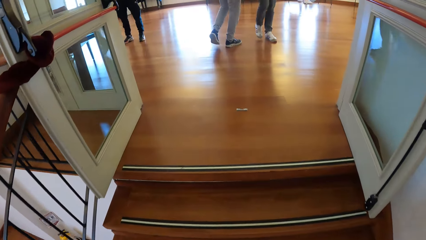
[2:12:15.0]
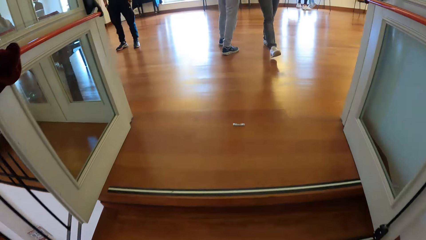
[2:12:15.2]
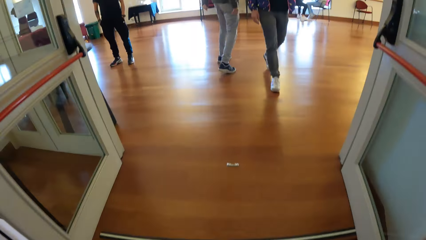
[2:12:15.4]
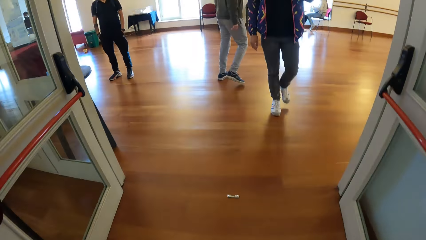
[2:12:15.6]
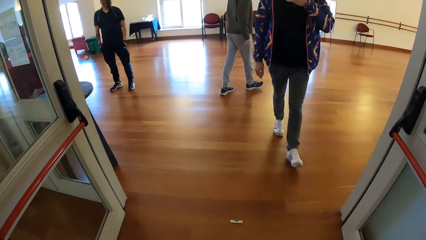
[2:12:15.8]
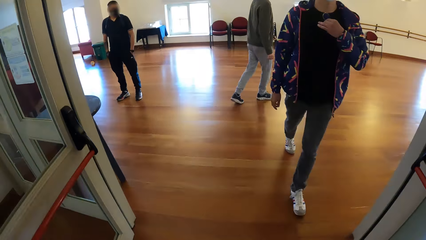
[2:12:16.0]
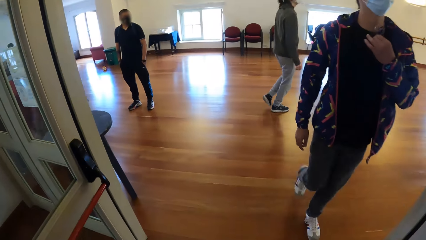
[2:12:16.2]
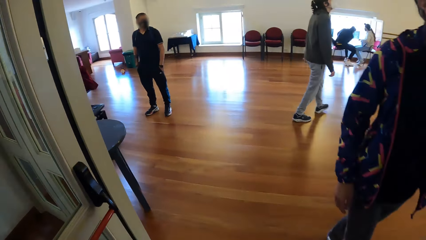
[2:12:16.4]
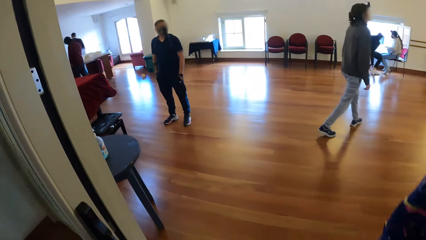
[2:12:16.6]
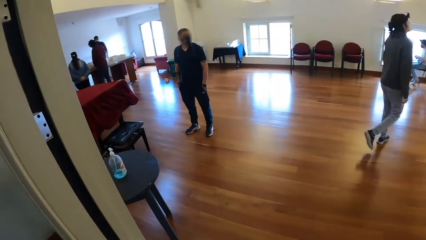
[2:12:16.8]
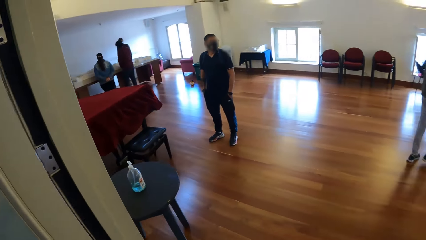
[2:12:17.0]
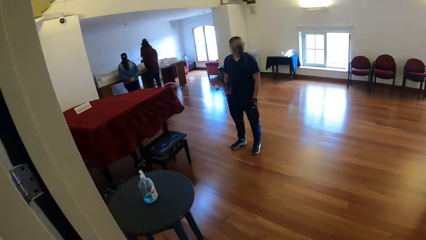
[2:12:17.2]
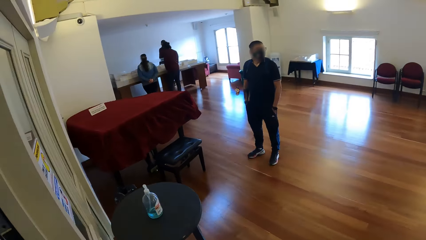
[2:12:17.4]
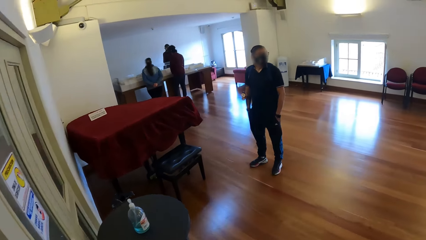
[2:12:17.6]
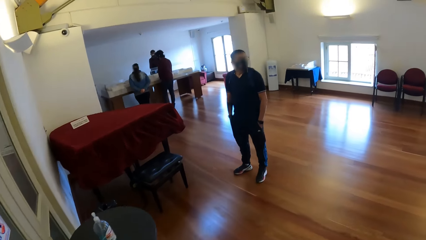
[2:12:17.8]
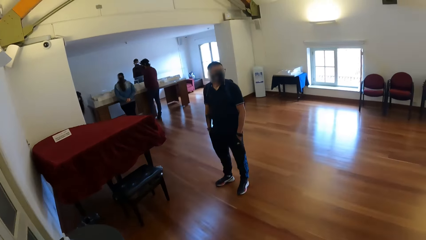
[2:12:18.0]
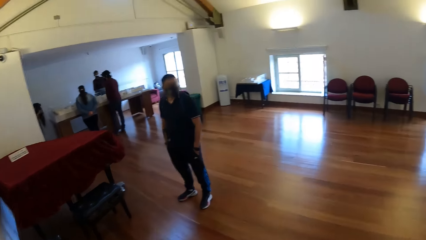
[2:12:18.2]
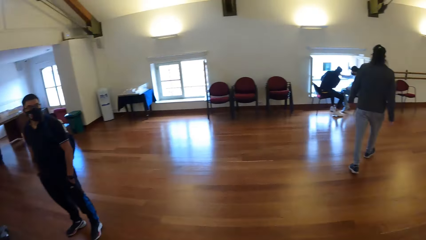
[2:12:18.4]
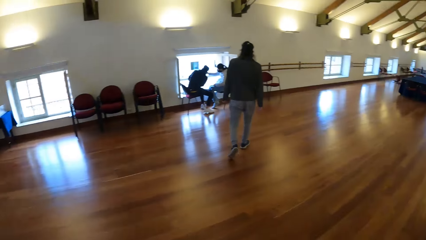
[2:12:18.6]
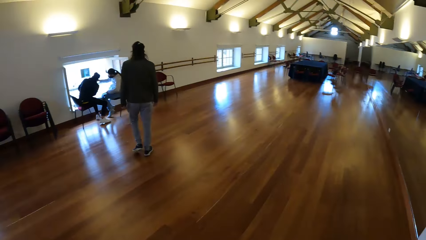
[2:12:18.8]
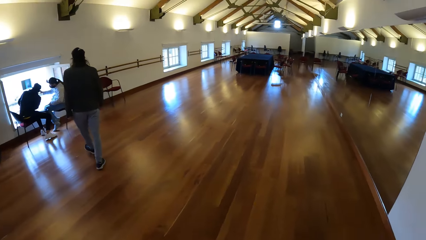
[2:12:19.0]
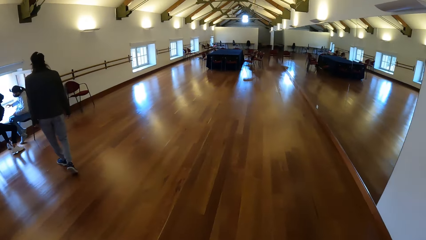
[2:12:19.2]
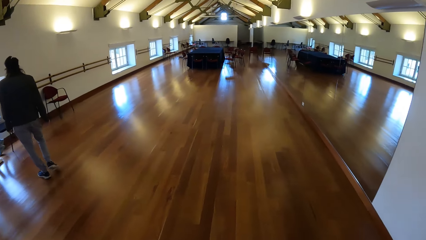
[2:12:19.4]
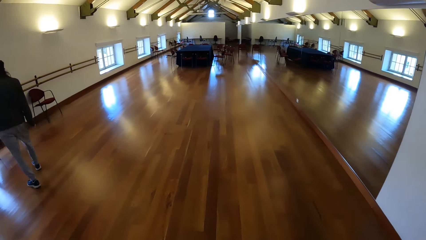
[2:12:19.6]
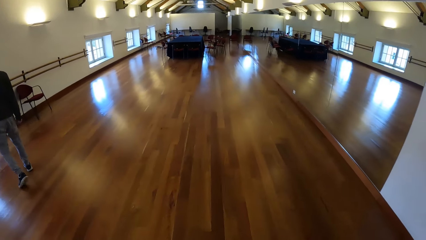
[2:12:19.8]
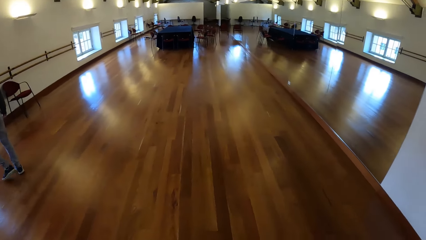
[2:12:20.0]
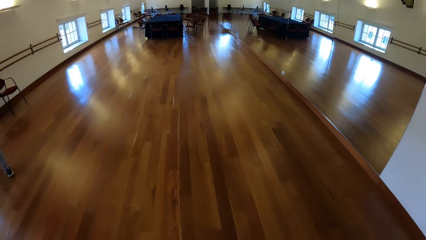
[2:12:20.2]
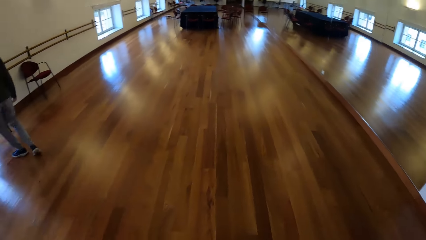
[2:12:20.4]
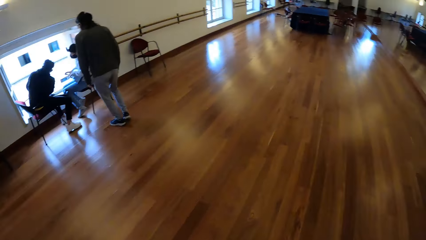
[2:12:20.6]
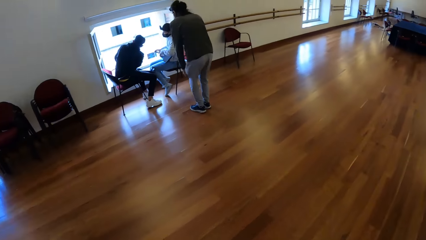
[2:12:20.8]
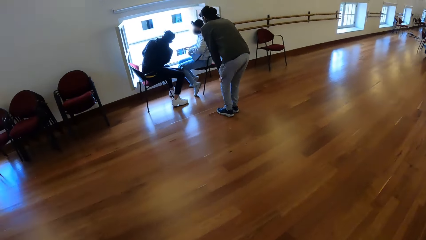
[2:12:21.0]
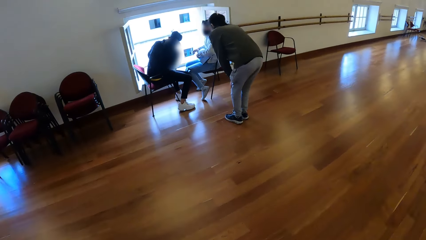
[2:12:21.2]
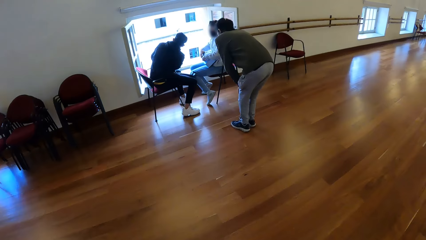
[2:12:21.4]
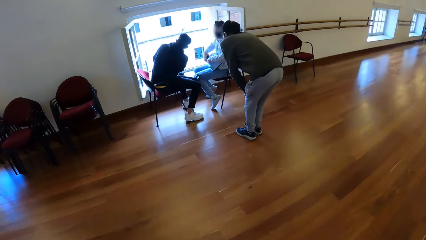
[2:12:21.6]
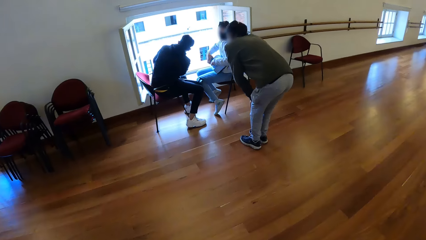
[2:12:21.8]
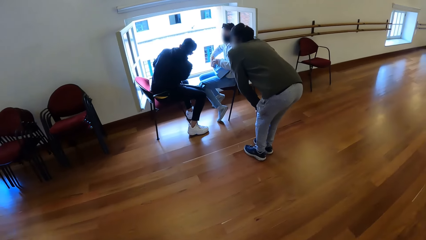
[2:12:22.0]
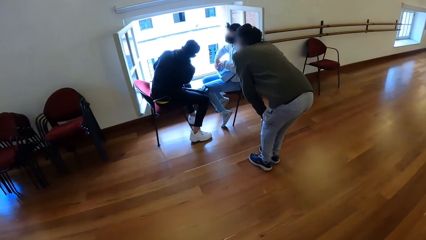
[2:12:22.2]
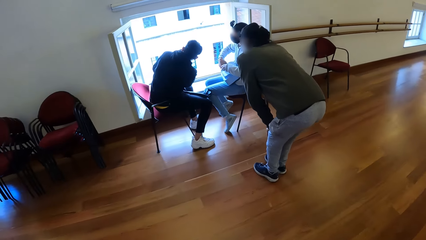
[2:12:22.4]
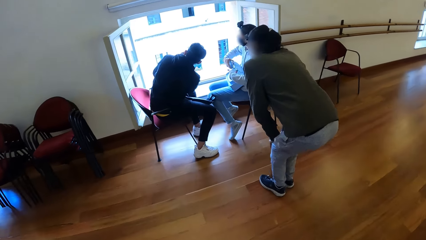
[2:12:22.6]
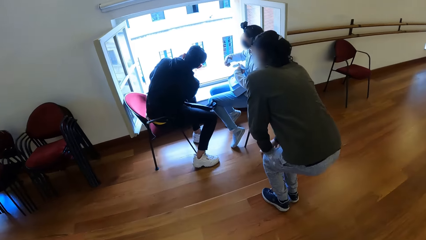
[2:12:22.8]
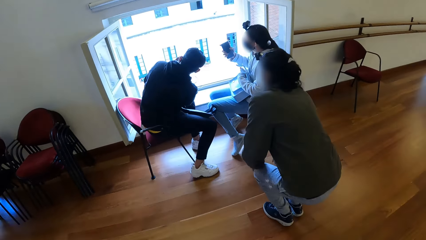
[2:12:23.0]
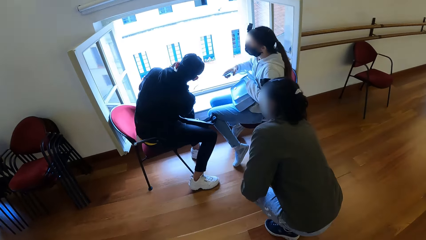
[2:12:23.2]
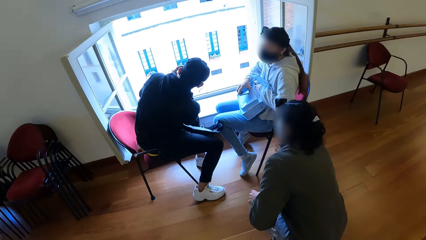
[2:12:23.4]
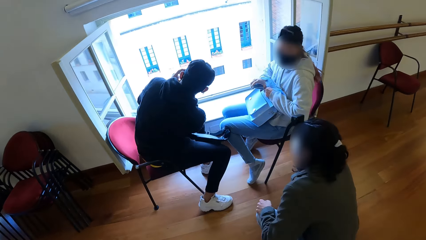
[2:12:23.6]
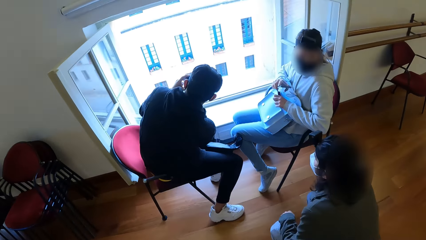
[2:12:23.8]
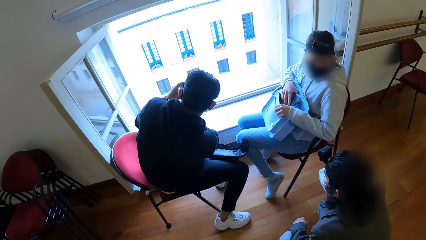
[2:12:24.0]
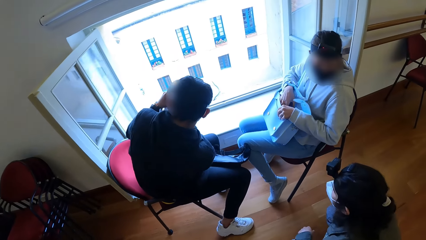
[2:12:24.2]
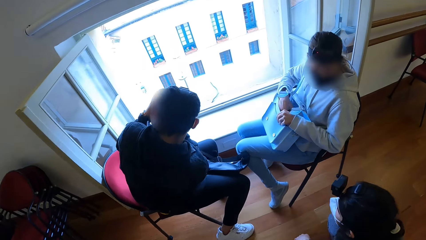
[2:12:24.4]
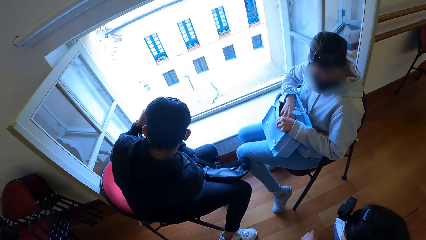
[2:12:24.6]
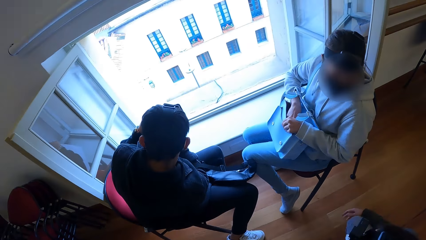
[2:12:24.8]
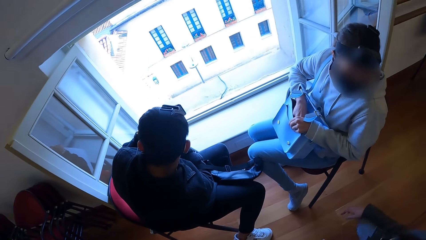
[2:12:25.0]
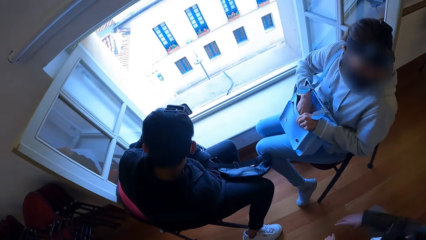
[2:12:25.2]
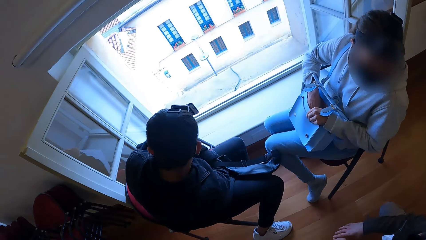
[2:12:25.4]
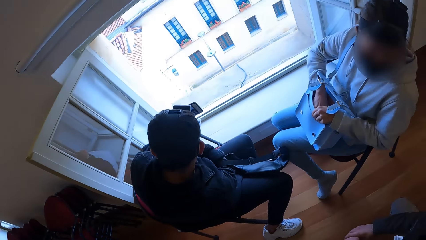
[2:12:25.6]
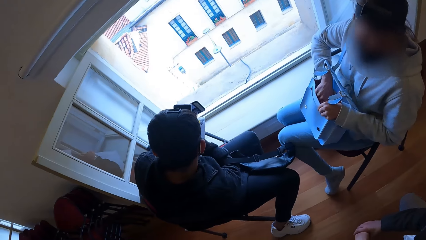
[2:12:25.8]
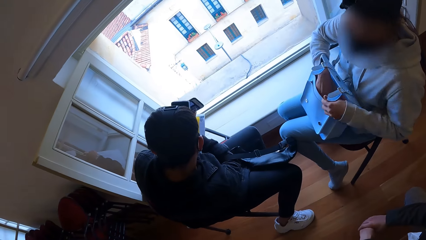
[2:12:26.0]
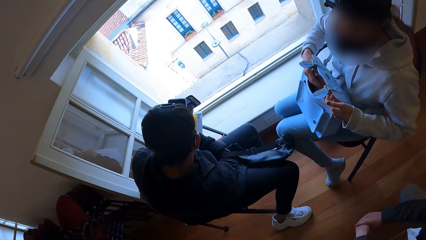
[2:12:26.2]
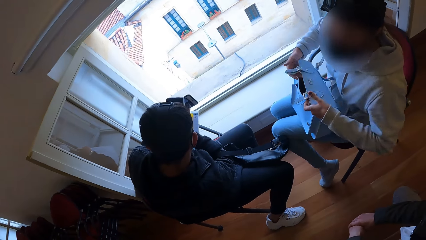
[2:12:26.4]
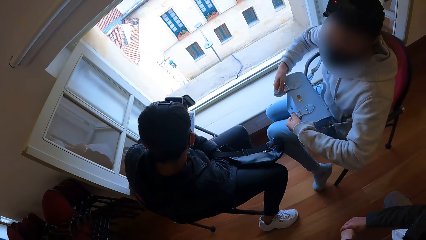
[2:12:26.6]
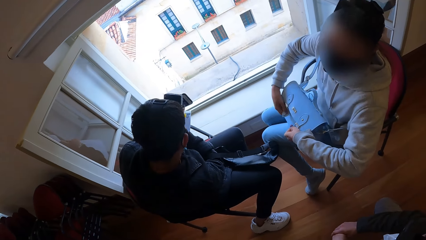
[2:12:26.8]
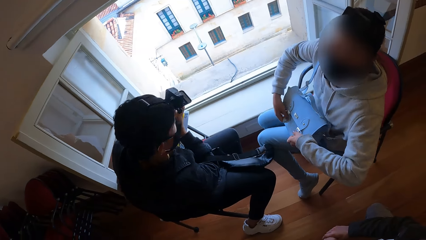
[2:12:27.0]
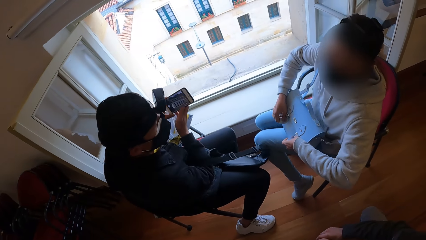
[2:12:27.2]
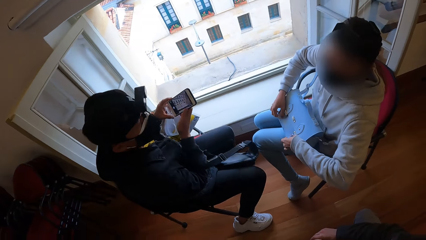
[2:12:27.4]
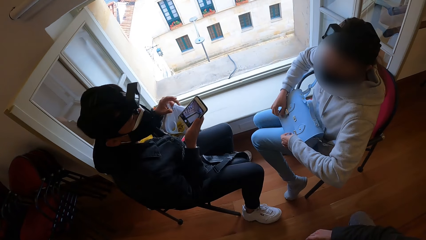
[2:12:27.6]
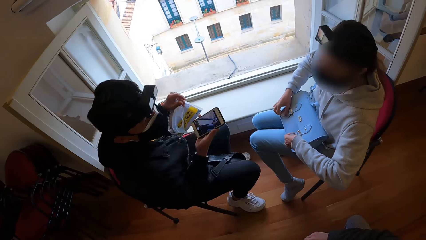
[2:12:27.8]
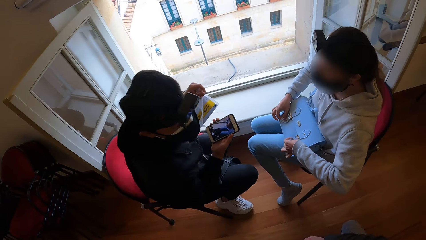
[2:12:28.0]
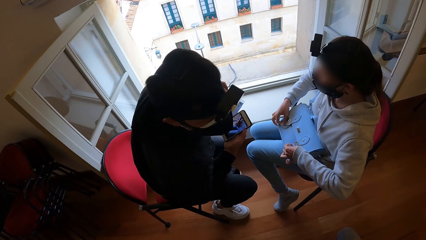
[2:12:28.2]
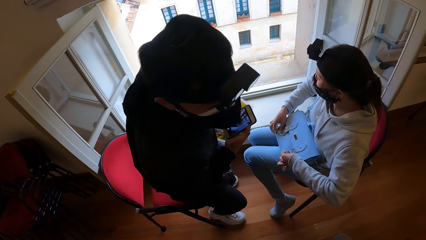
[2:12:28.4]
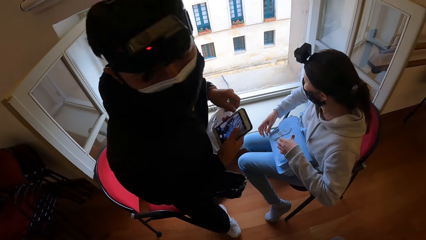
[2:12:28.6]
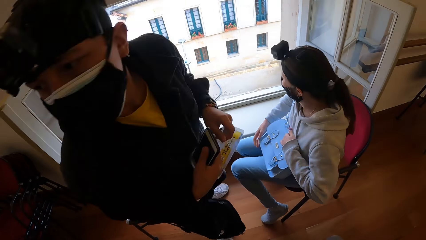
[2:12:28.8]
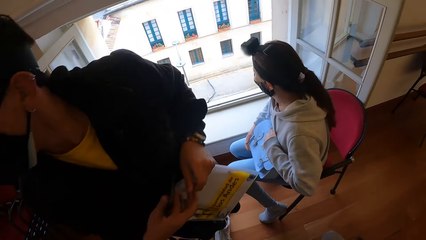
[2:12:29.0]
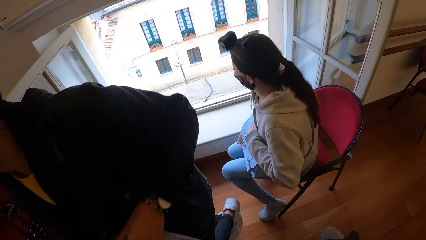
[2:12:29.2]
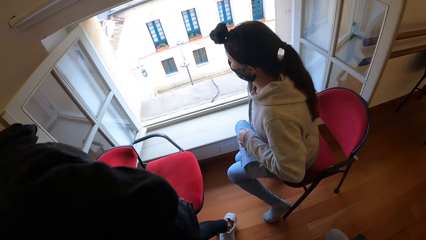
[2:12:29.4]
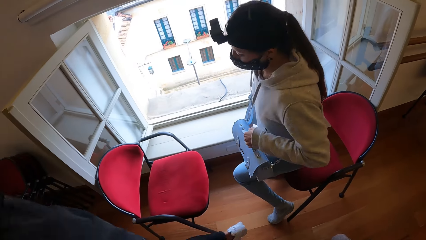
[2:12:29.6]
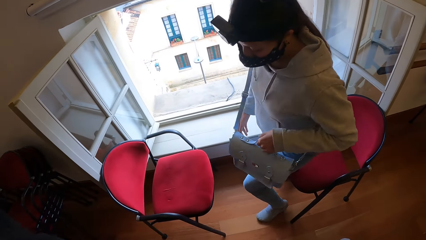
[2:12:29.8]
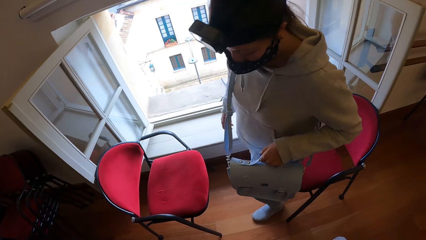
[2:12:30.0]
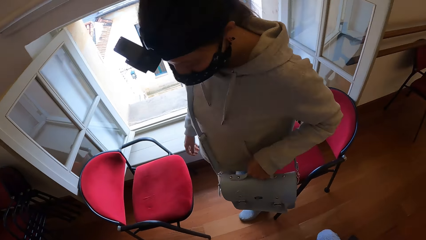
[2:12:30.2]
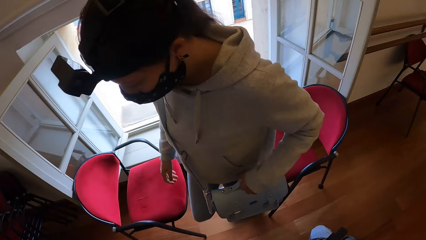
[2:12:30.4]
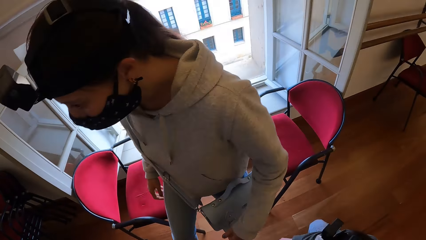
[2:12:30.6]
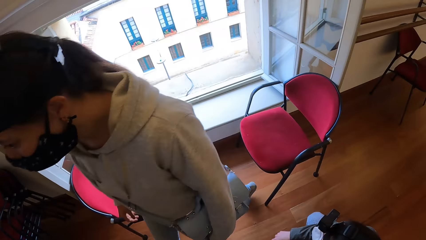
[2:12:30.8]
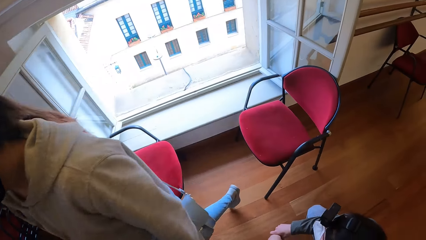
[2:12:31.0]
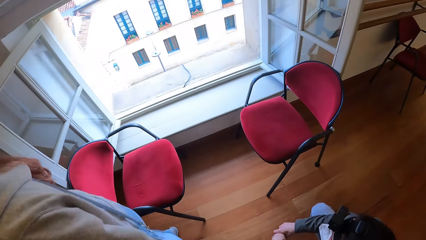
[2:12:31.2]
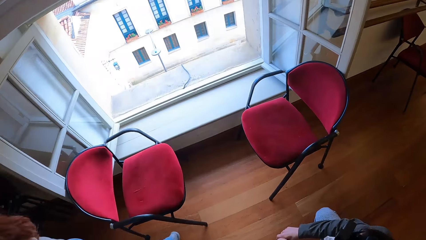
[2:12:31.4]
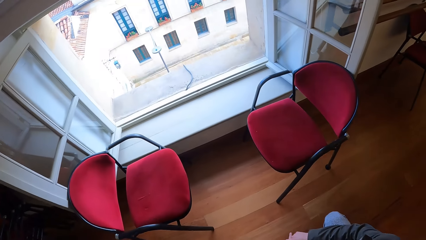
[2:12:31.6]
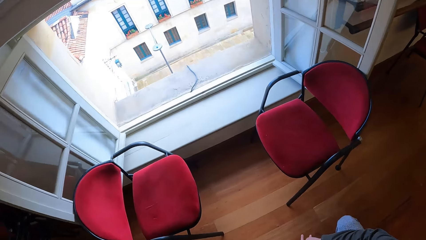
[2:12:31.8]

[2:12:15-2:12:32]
The camera wearer looks around. A woman opens a bag with both hands. The camera wearer looks at the window. The woman puts a phone into the bag with her right hand. The woman closes the bag with both hands. The woman holds the bag with her left hand.
